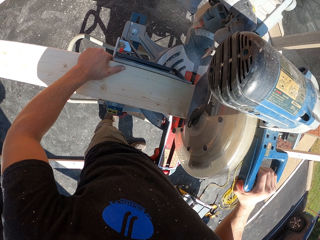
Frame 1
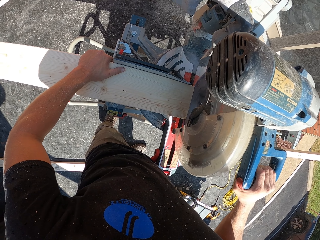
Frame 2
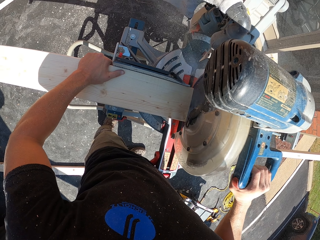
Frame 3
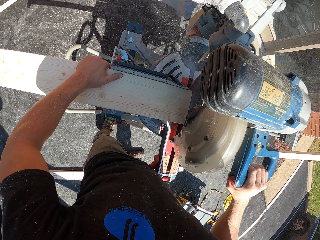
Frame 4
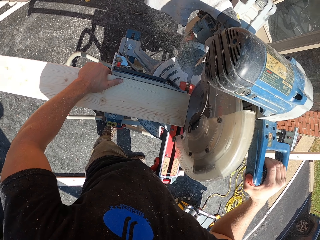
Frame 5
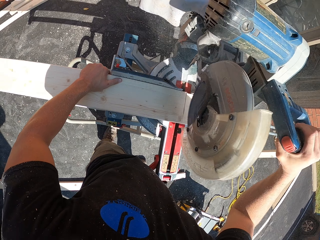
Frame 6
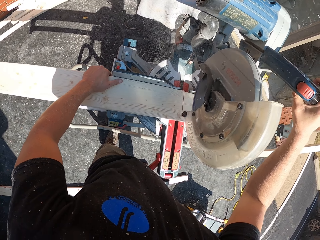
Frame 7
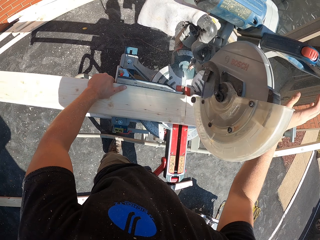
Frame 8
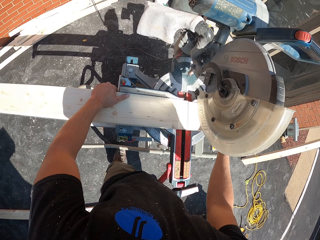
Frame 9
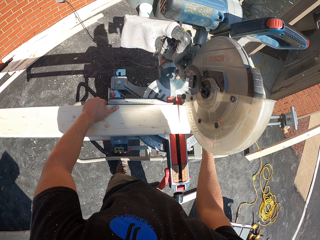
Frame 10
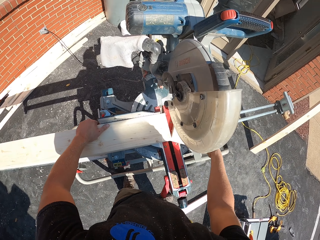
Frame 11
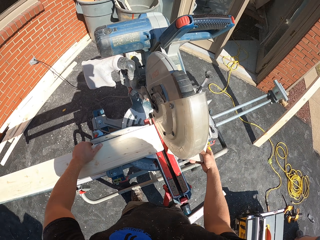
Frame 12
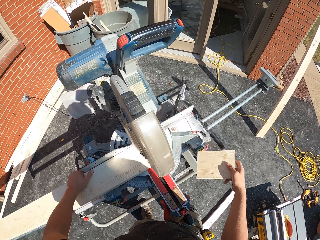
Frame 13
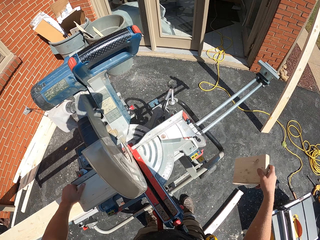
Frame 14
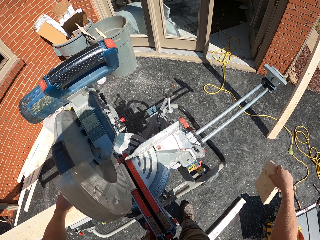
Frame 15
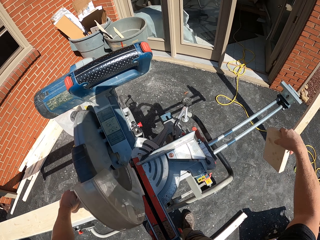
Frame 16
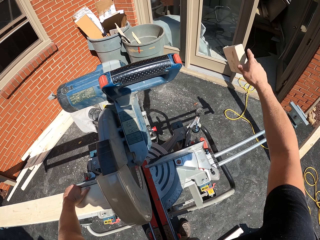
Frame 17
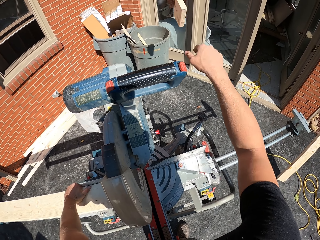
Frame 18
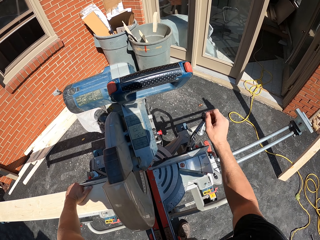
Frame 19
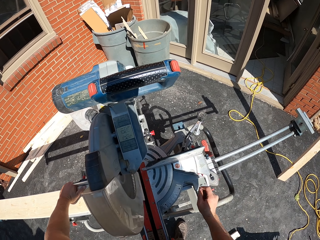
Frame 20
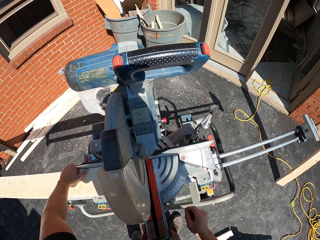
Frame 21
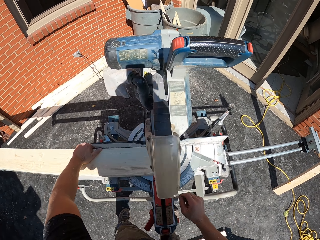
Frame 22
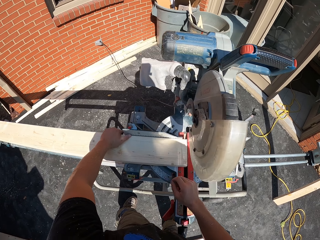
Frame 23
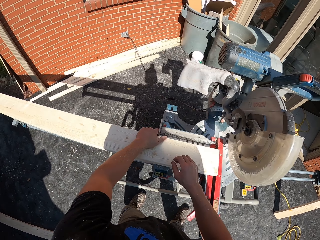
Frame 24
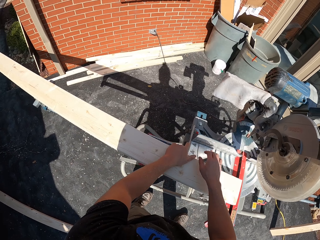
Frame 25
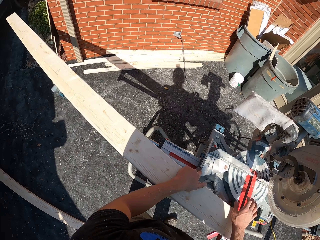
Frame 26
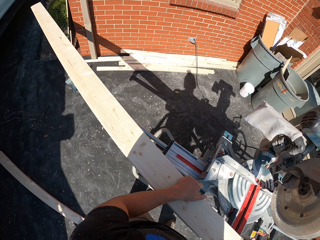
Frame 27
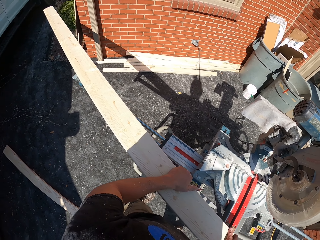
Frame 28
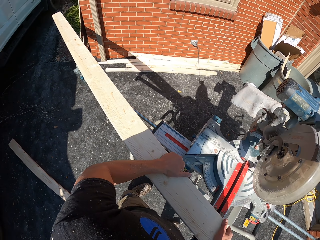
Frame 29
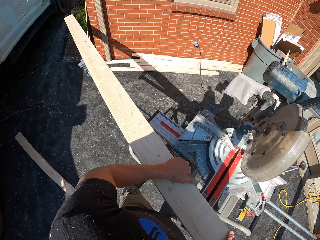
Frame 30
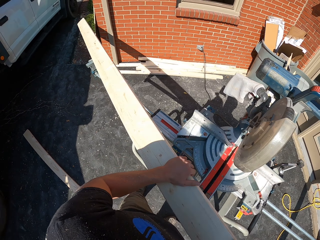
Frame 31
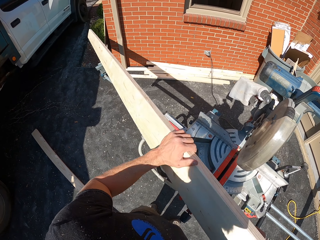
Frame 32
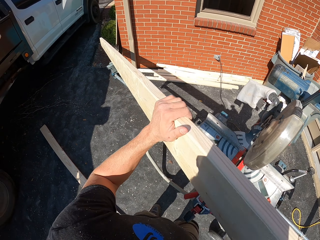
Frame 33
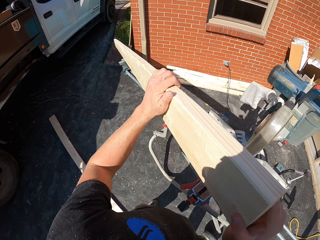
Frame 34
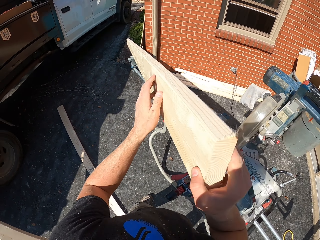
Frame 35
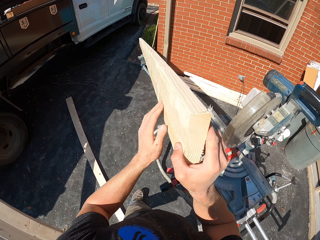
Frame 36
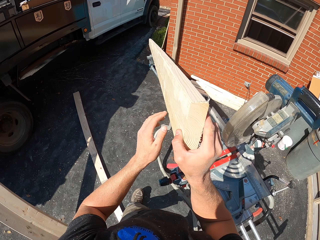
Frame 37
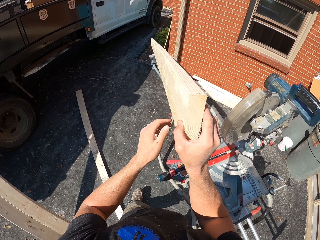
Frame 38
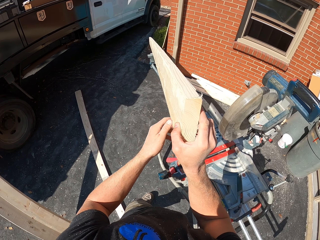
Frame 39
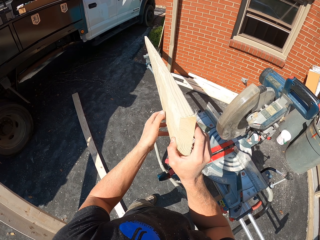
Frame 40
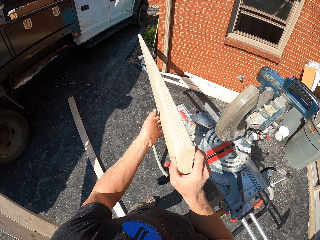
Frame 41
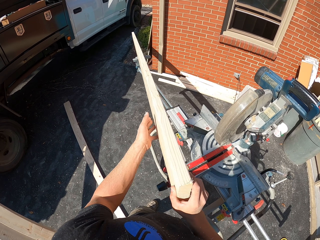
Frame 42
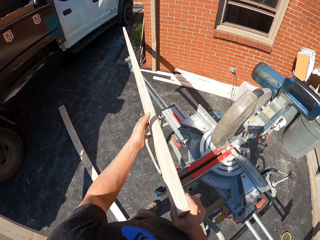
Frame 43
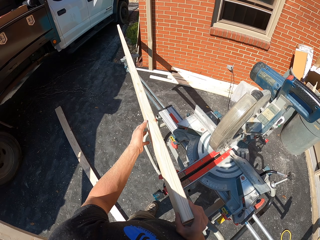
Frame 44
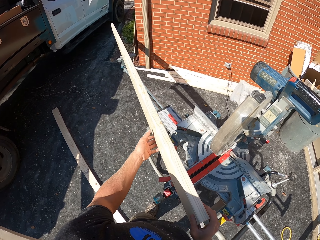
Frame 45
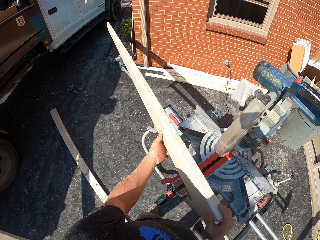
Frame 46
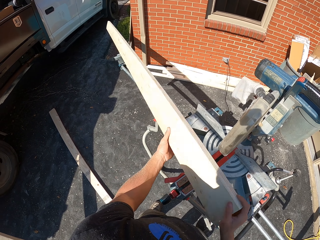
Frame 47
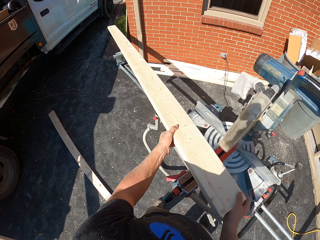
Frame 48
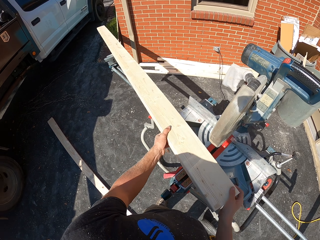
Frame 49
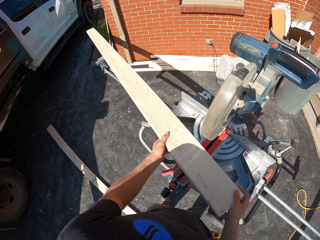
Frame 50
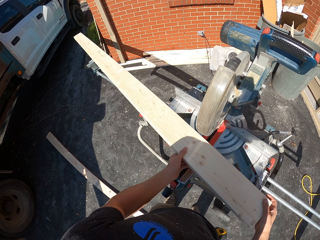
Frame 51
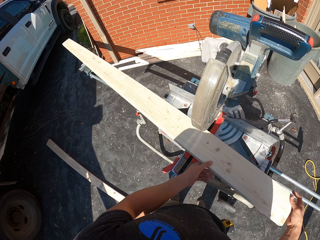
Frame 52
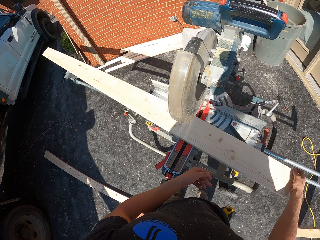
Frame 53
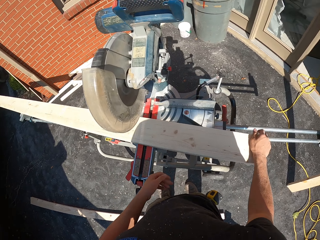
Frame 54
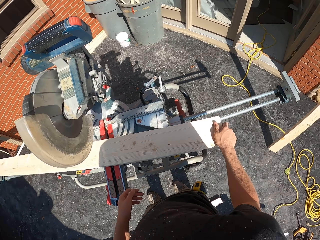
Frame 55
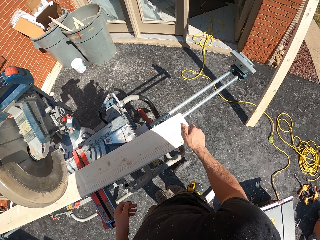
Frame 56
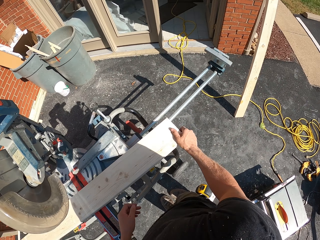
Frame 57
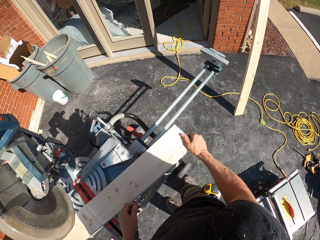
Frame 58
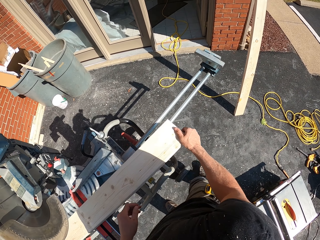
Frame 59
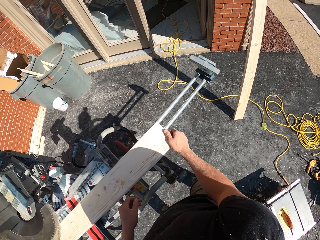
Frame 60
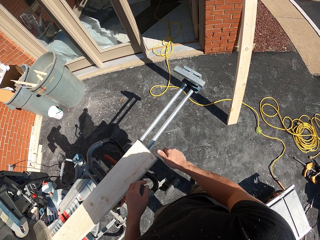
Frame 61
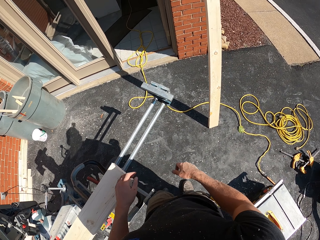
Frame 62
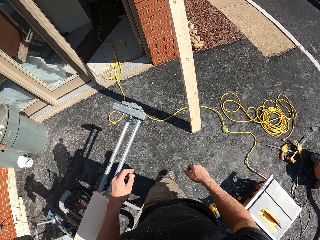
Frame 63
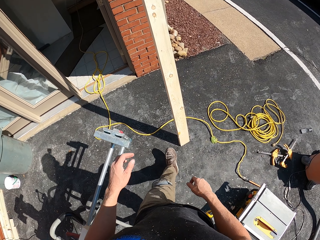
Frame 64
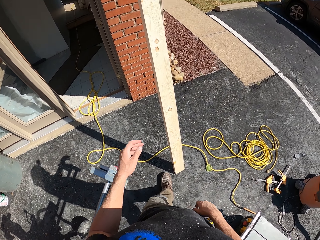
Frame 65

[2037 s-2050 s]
The camera wearer drops the wood piece down. They pick the wood with the right hand and throw the wood with the right hand. They move the wood with both hands. They carry the timber. They place the timber on the machine. They move ahead.

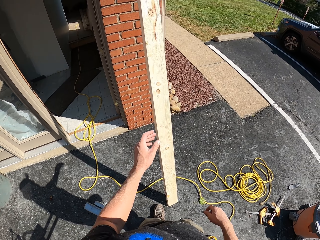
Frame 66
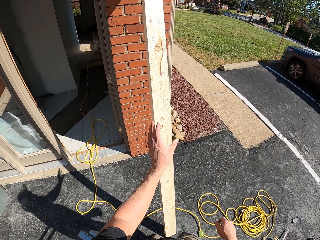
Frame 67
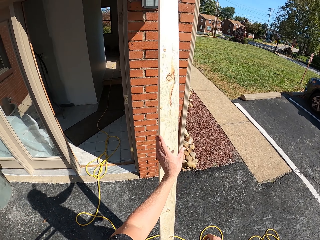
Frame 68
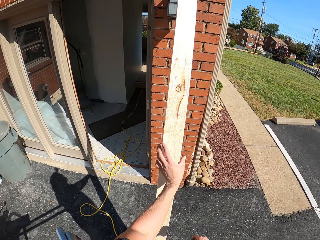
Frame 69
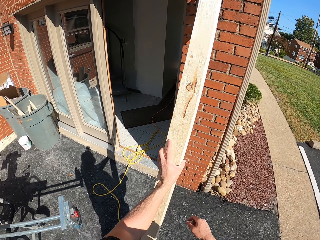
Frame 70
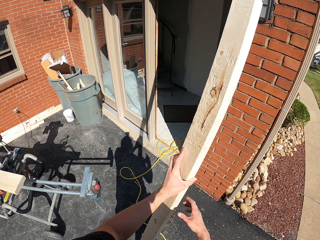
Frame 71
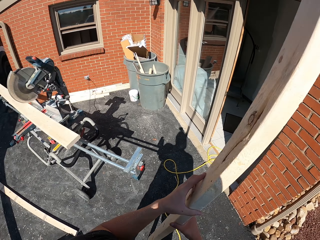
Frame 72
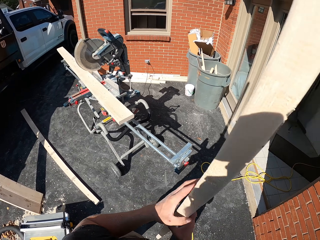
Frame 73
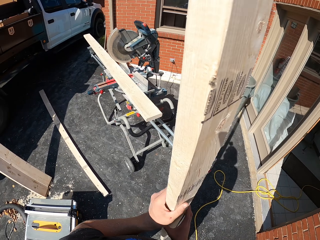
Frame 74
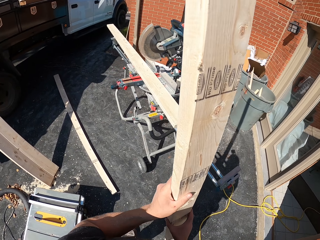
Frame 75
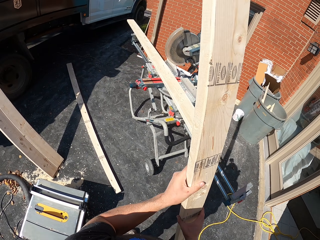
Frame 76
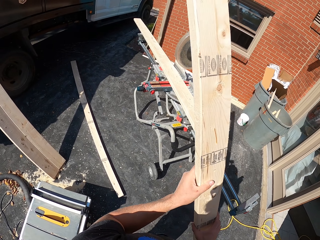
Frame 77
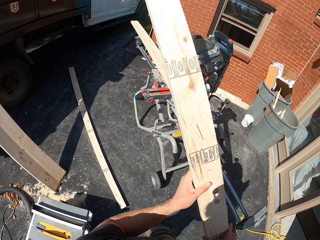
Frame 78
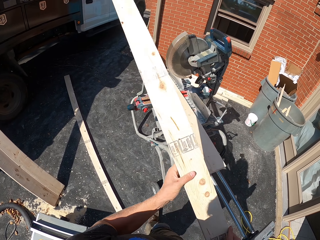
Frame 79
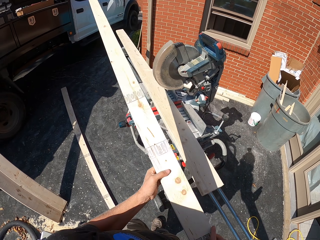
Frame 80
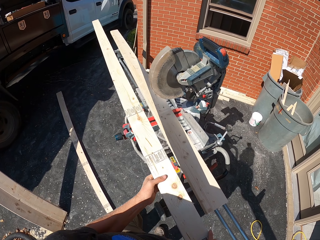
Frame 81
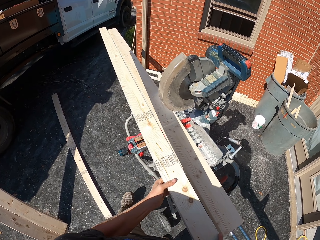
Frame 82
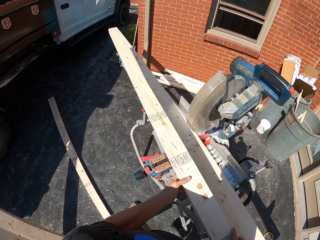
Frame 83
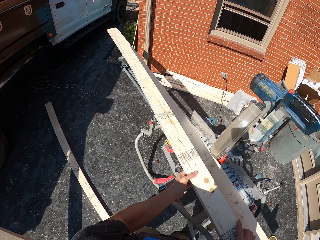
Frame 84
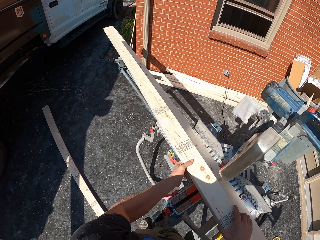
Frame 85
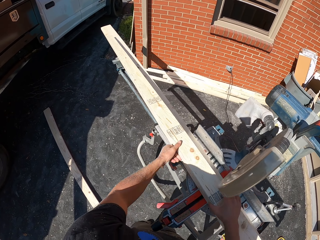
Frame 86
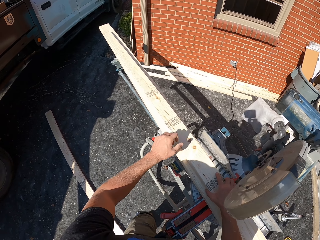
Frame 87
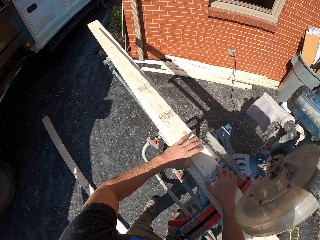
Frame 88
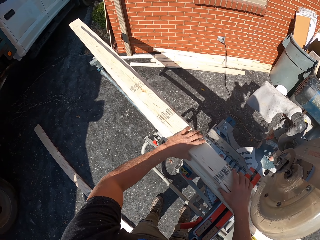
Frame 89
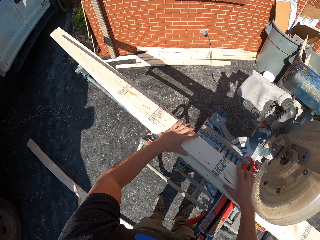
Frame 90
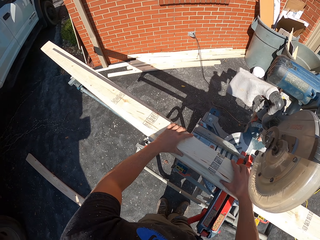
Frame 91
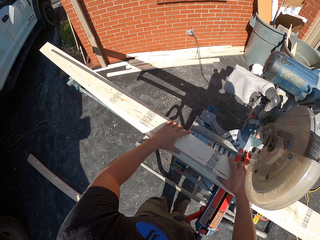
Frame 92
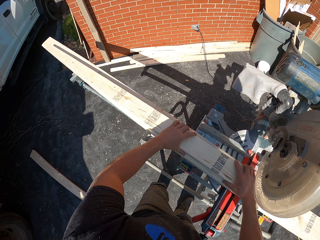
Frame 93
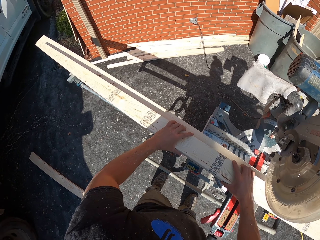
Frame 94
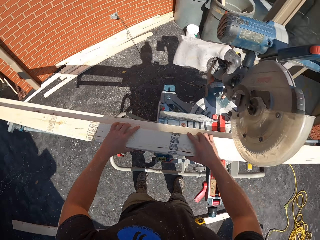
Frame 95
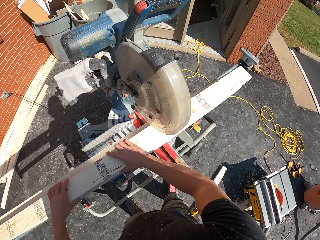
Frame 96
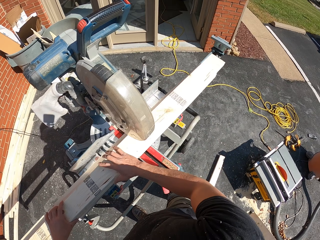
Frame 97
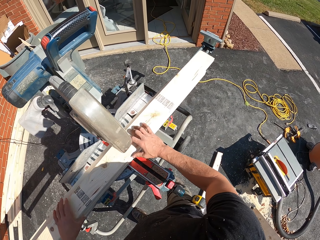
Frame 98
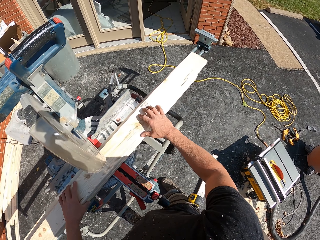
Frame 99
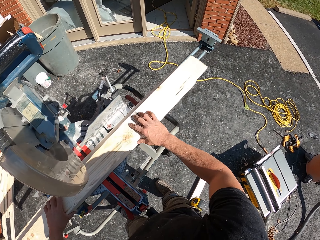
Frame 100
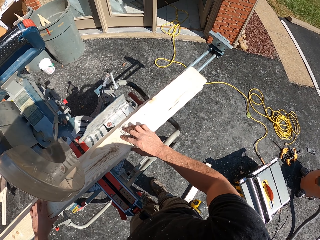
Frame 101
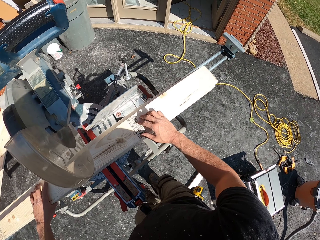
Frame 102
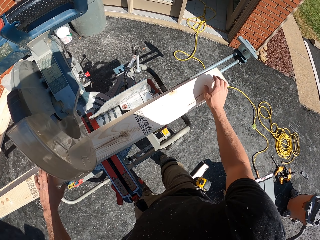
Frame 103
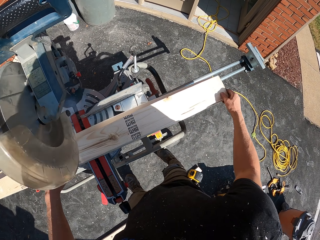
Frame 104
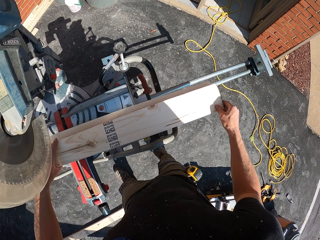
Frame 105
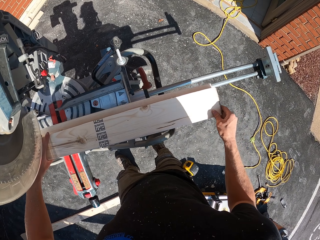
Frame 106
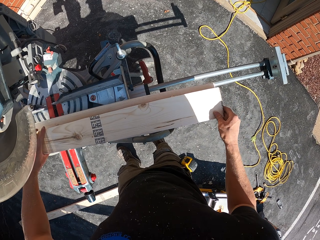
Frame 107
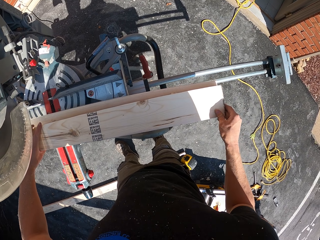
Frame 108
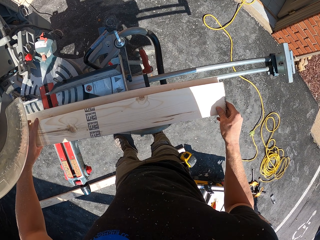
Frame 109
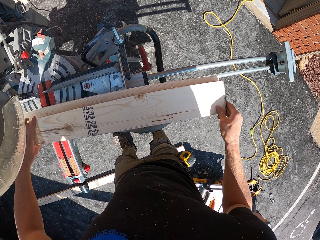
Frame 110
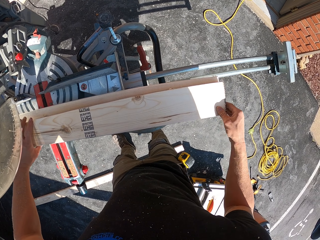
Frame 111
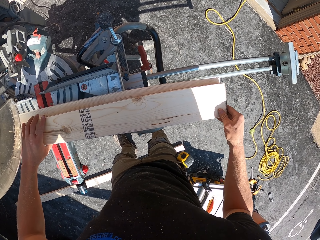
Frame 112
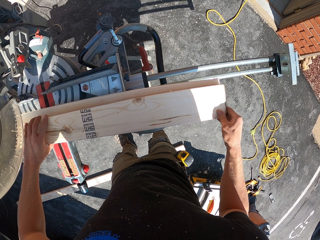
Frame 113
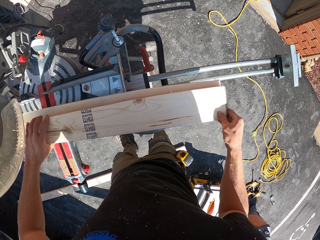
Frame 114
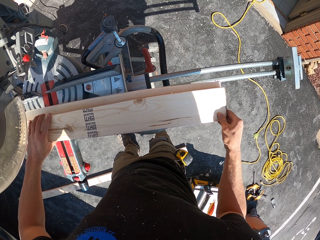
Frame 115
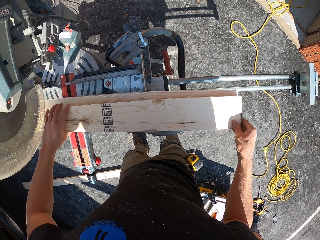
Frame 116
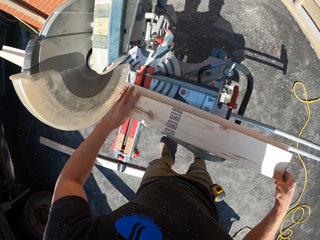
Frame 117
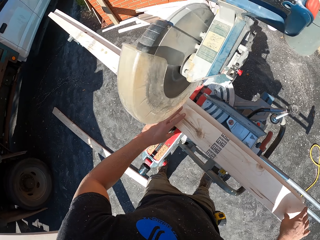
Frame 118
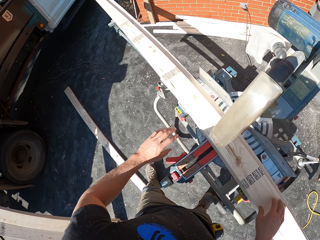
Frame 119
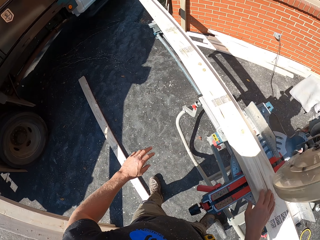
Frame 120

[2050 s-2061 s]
The camera wearer picks another piece of wood with both hands. They put the piece of wood on the machine. They align the wood in the machine with both hands.
